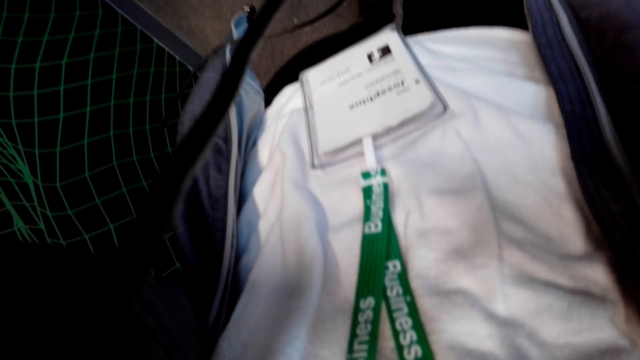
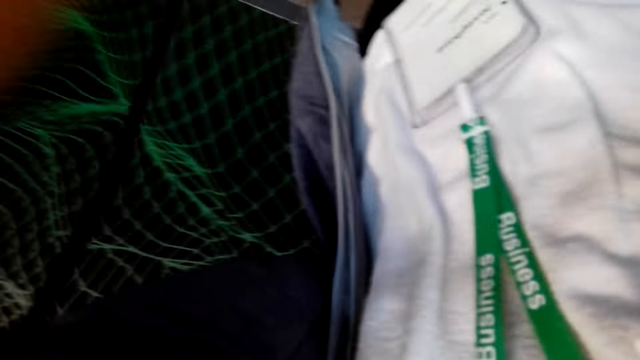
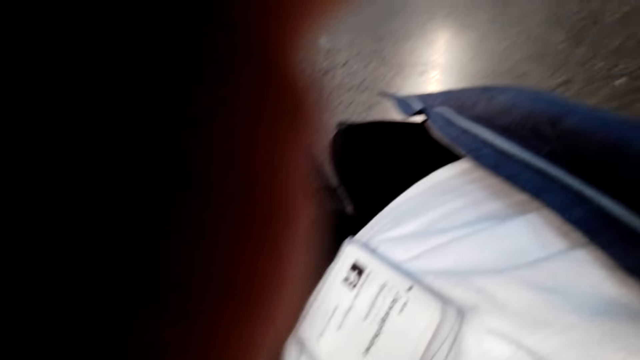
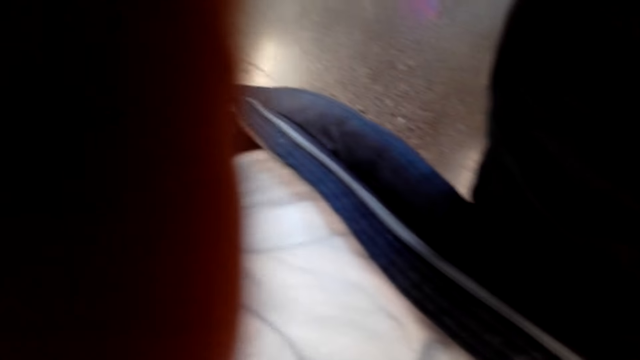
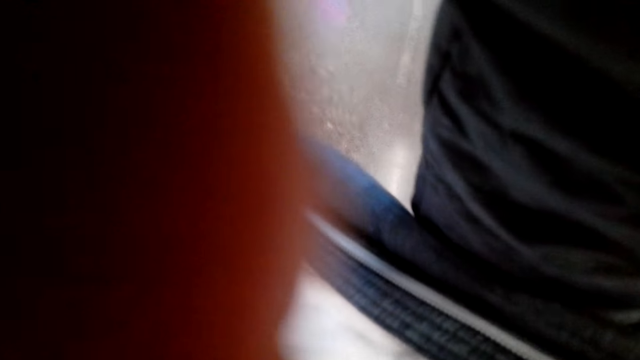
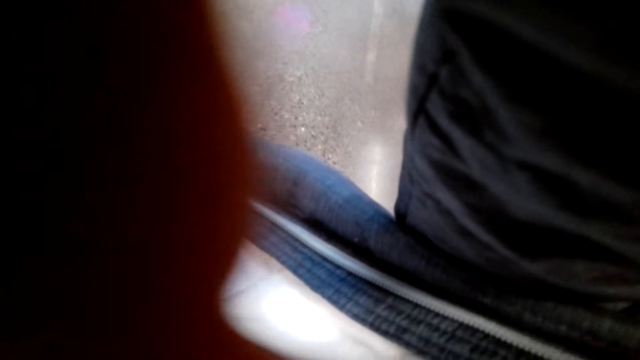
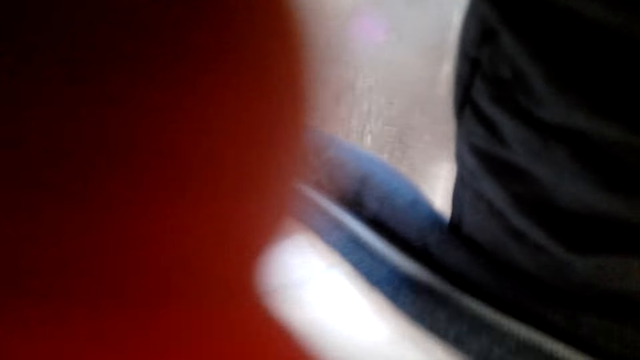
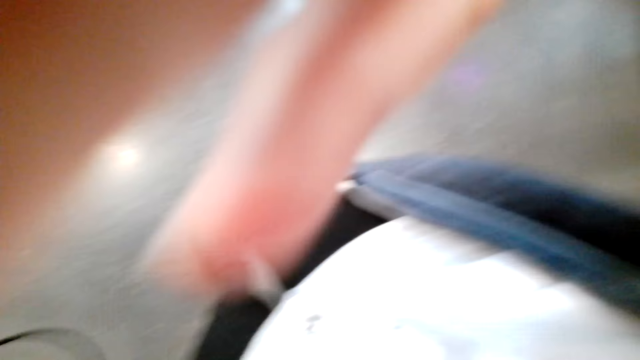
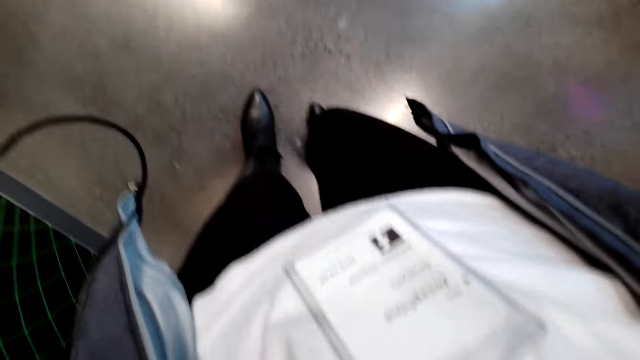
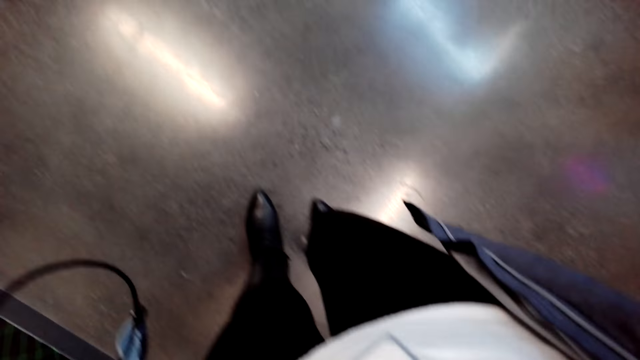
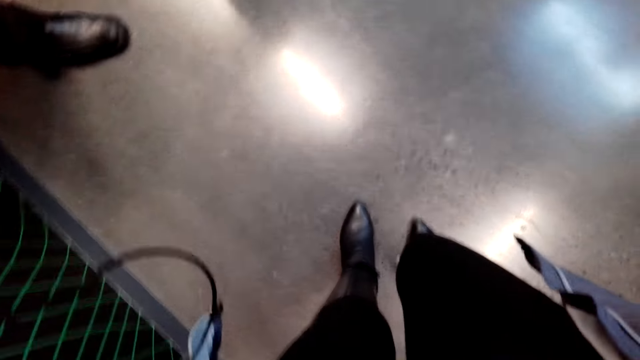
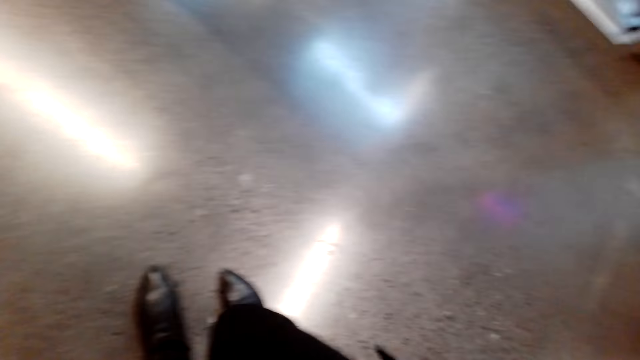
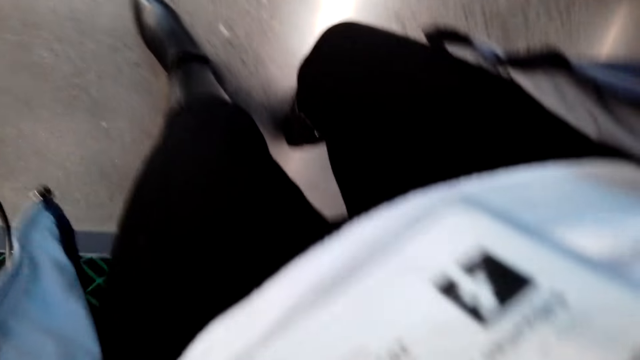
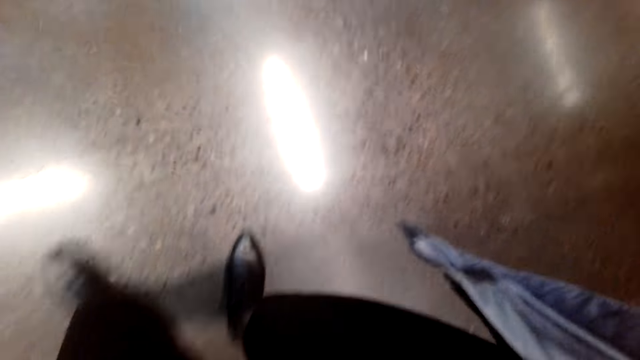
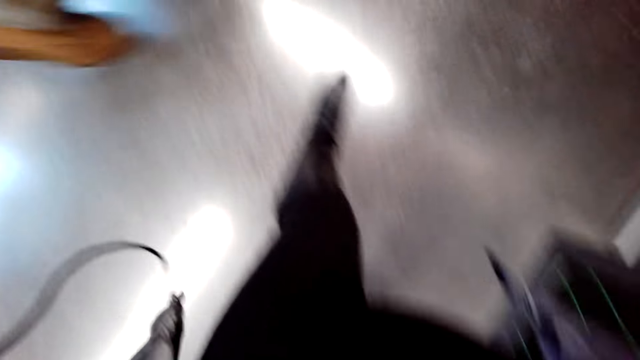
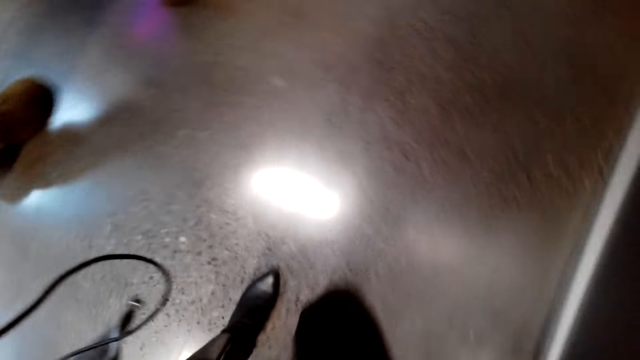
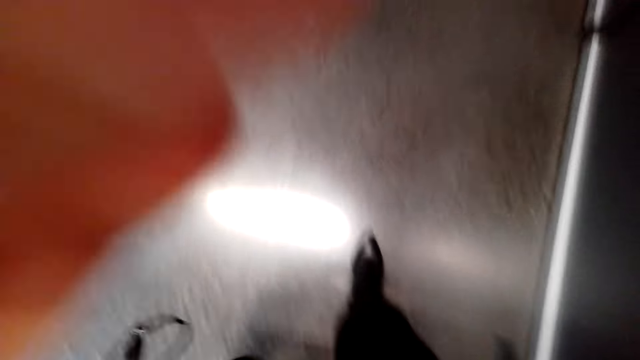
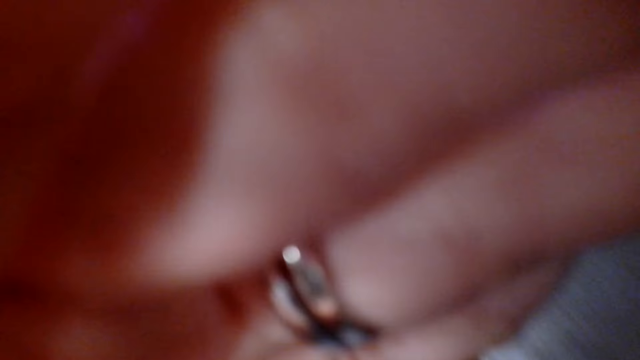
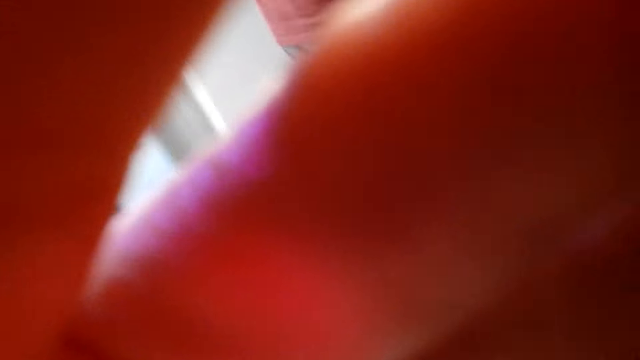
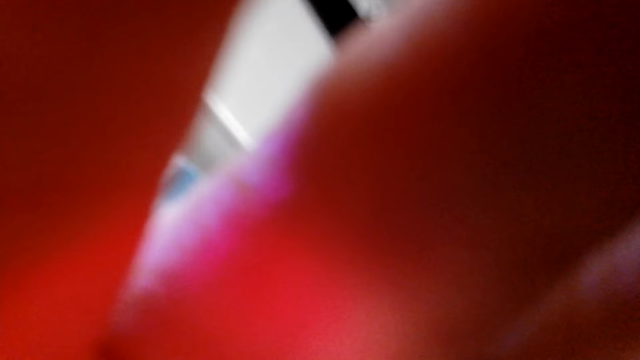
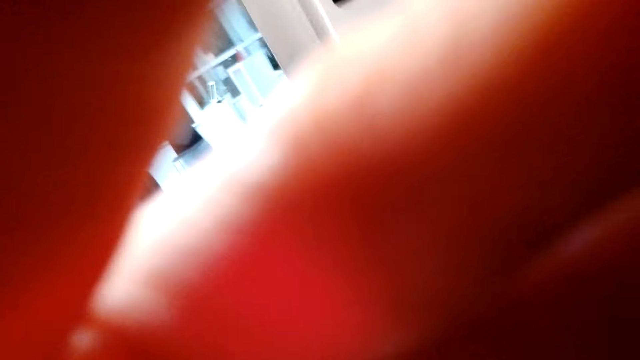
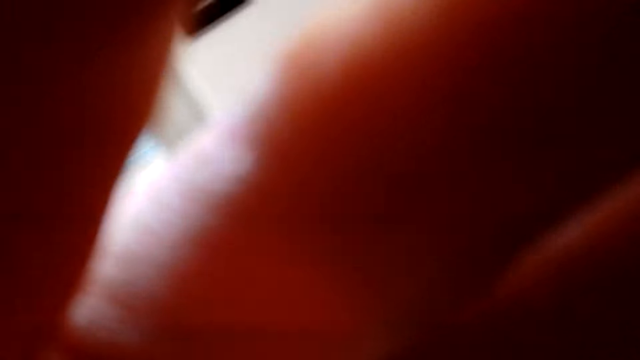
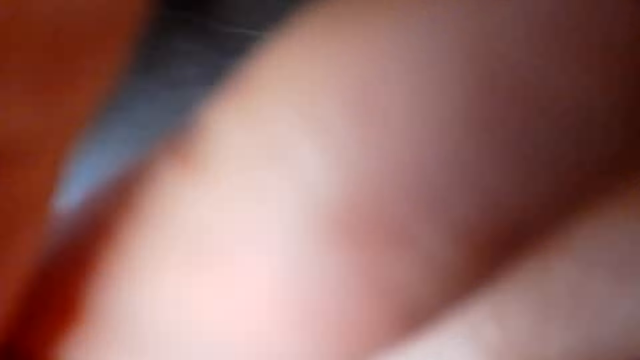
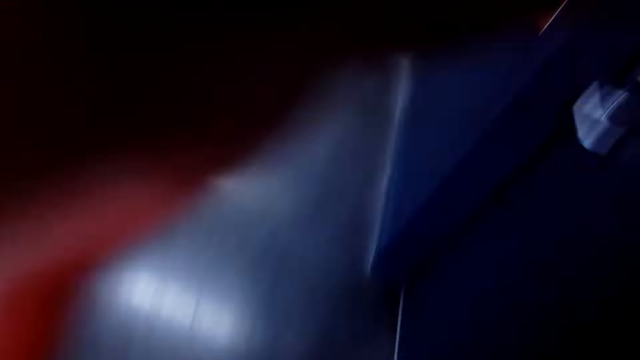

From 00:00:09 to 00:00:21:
The camera wearer adjusts the camera. They touch the camera. They walk on the path. They adjust the camera. They touch the camera.

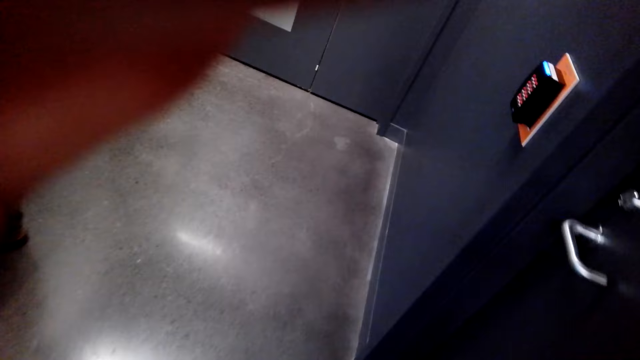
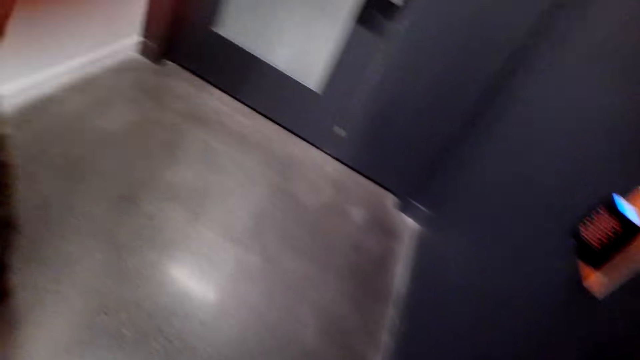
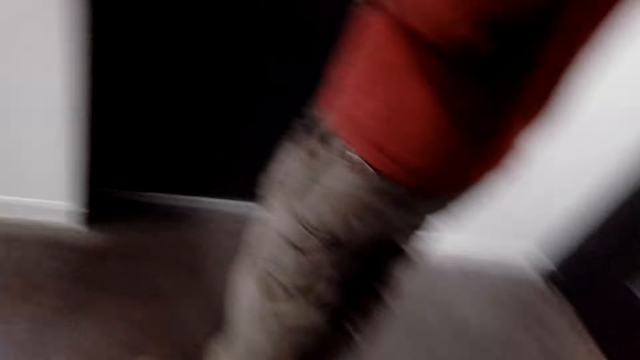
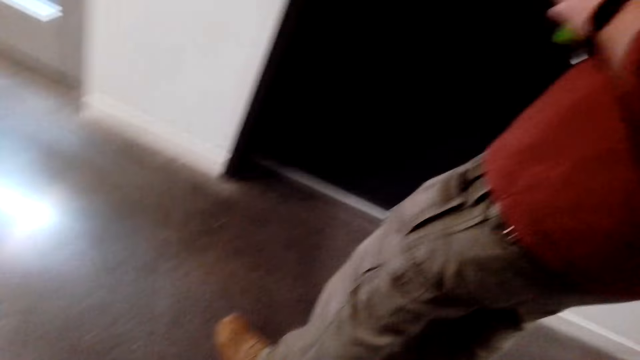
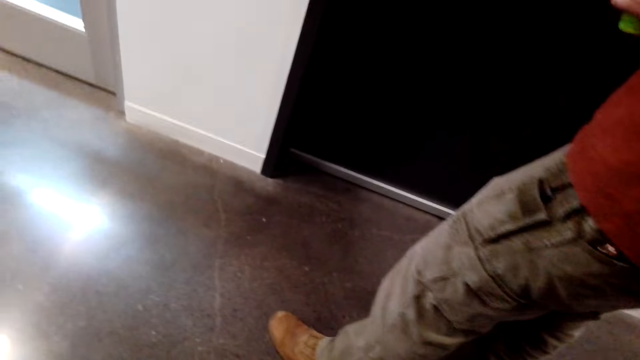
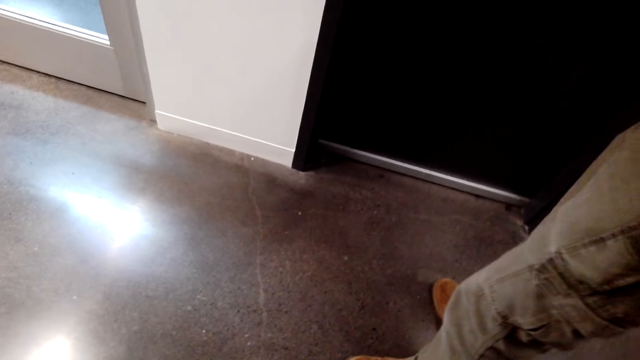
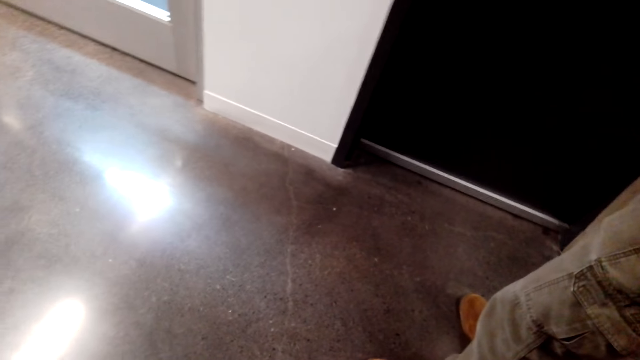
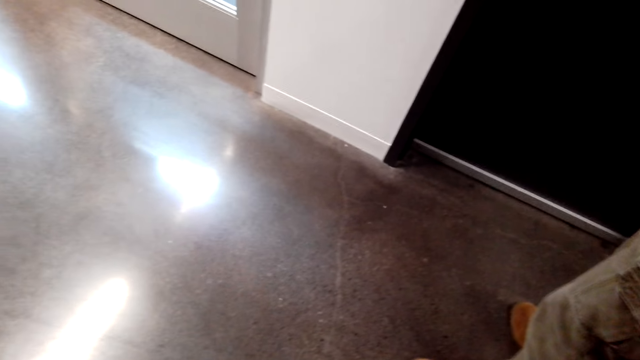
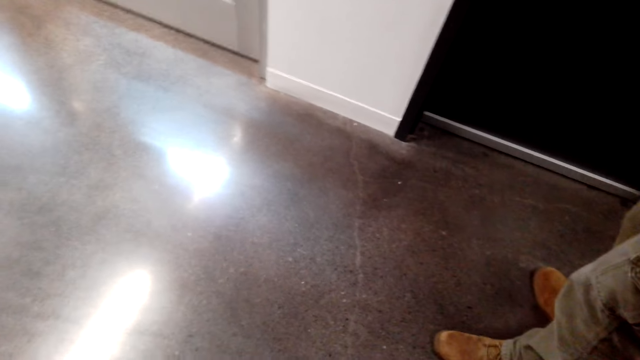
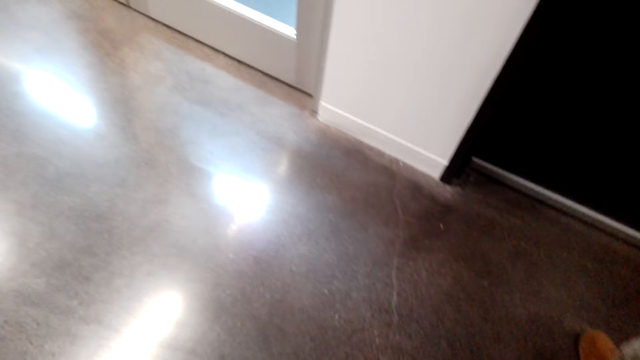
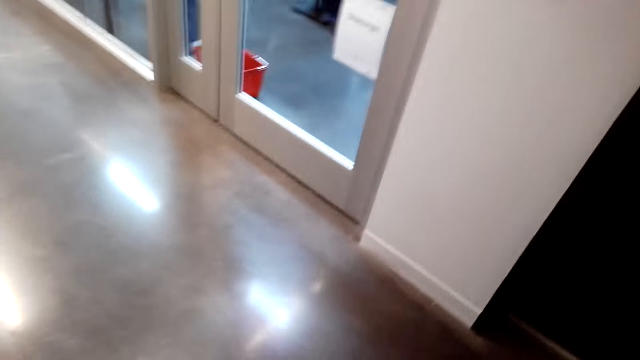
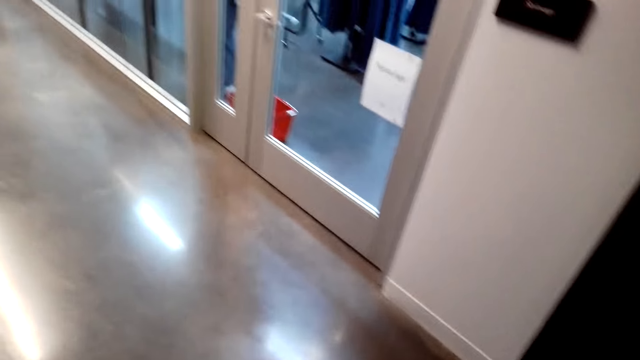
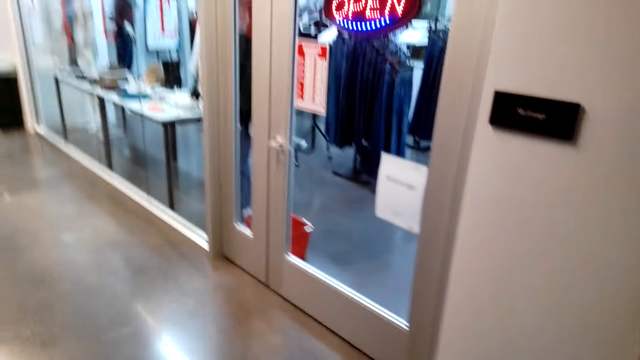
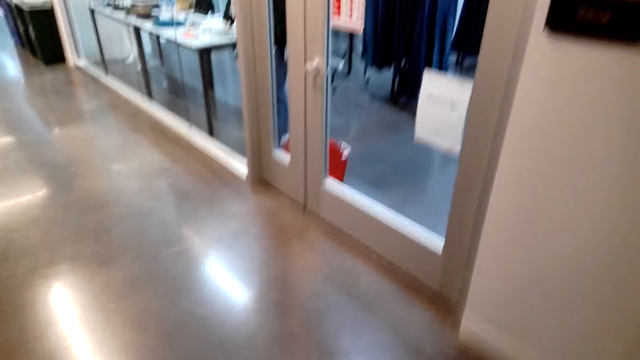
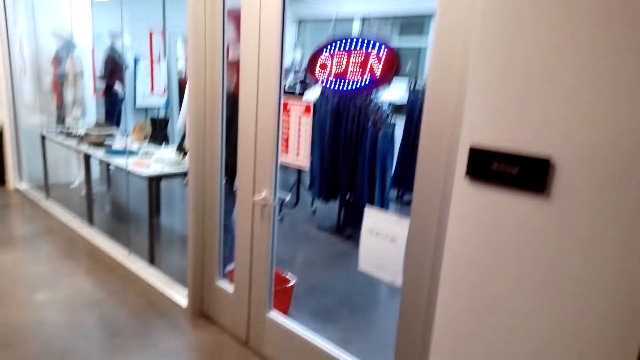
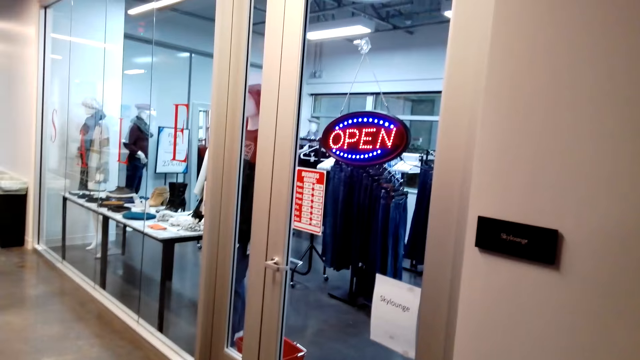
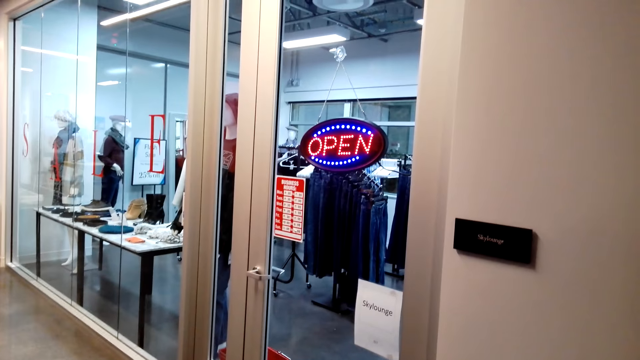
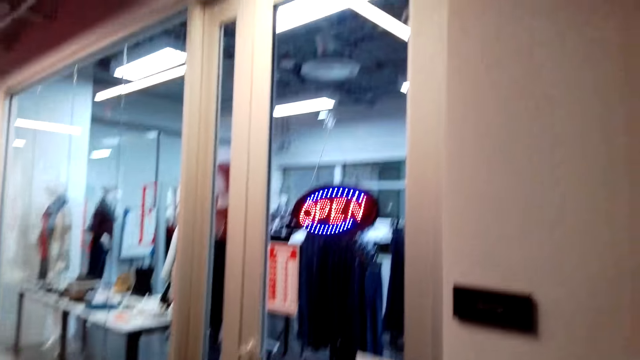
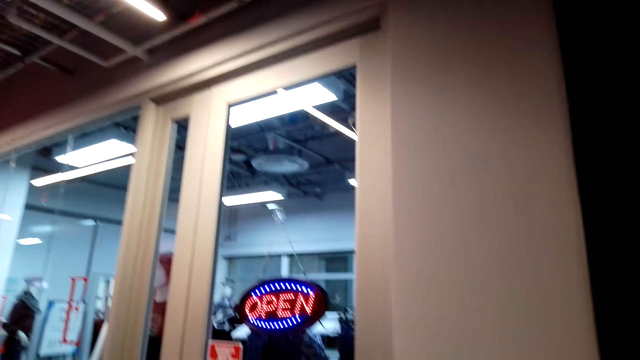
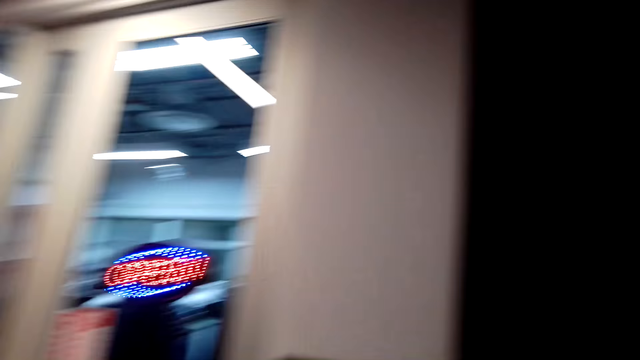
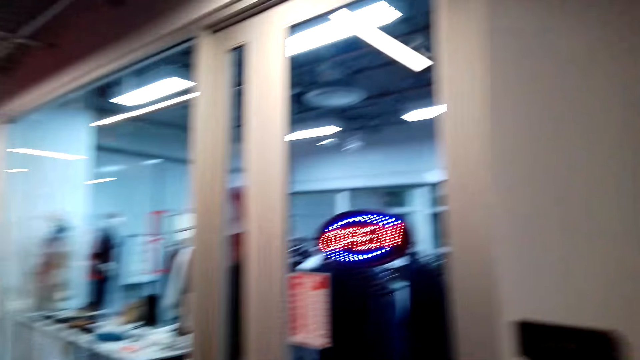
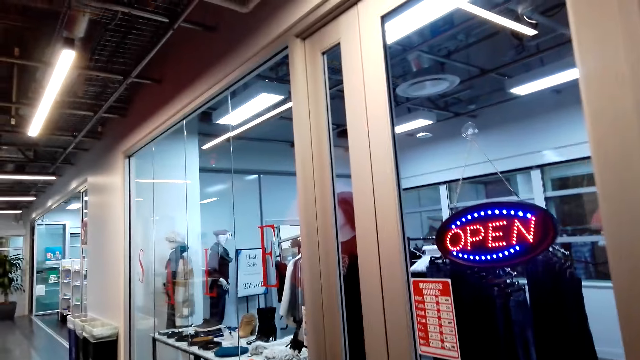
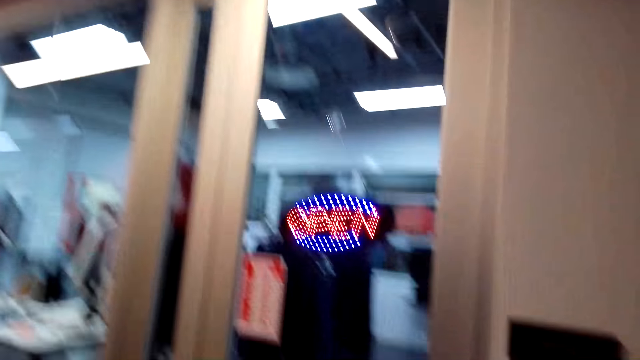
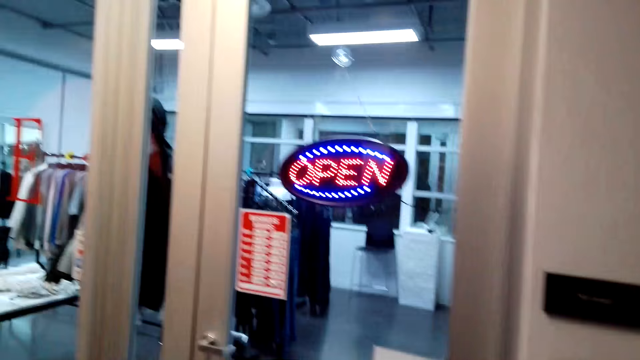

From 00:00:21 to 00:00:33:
A man stands on the path. The camera wearer looks at a store. They walk on the path.
